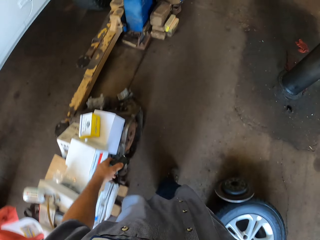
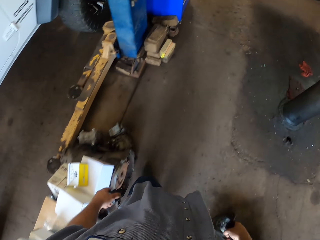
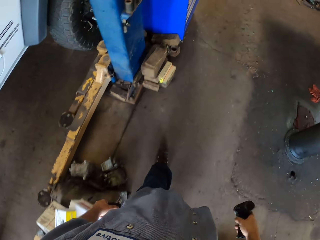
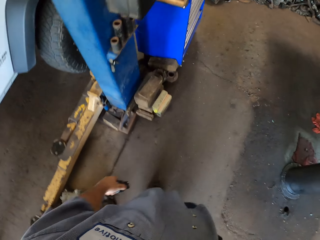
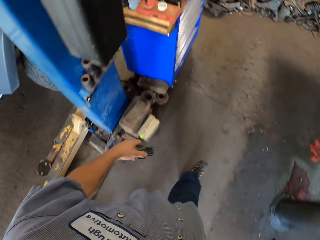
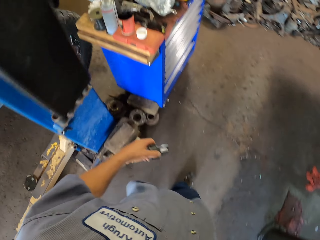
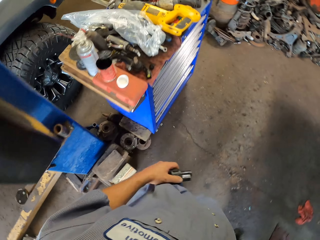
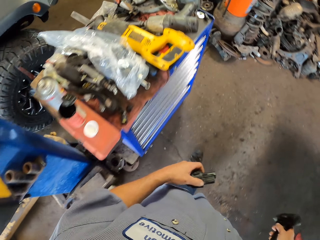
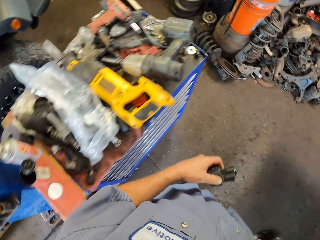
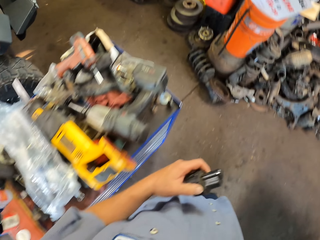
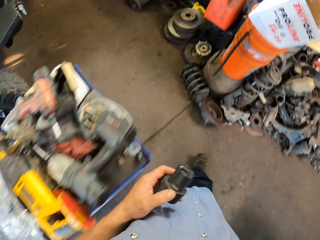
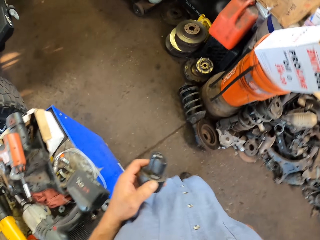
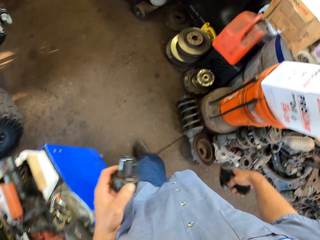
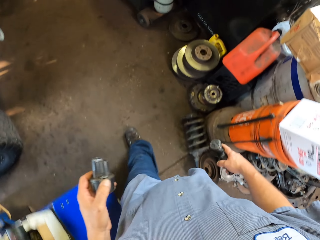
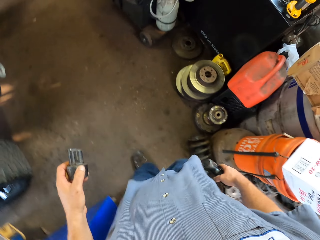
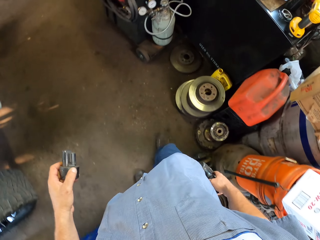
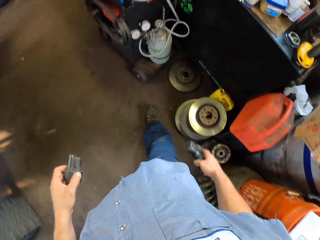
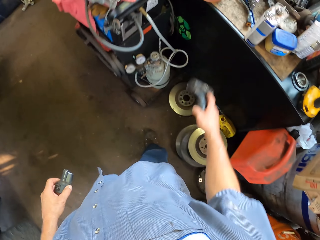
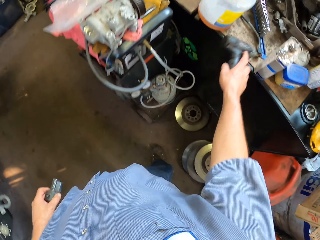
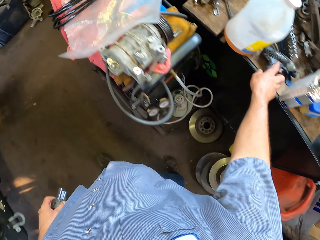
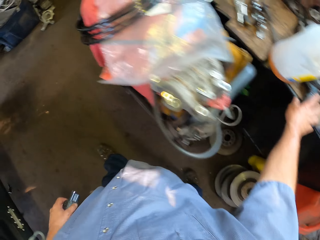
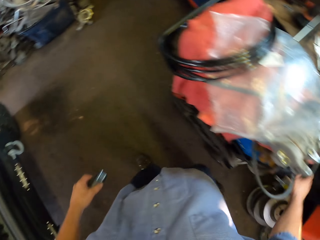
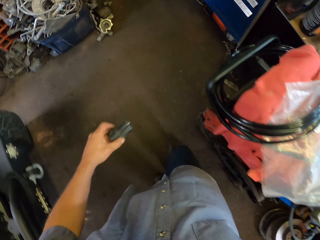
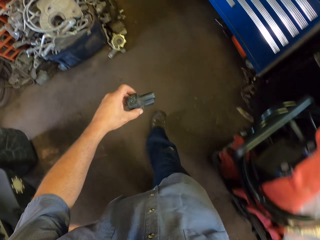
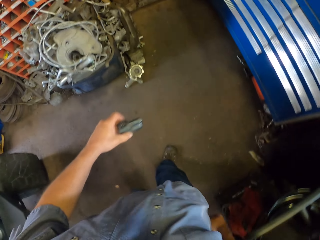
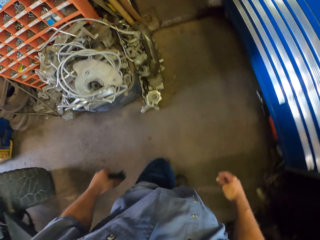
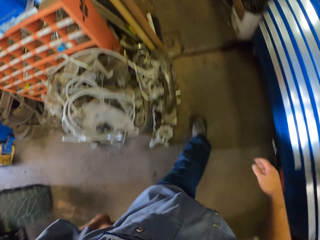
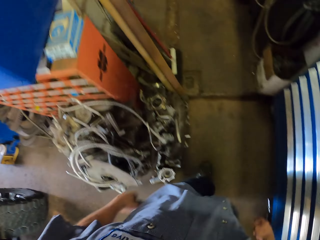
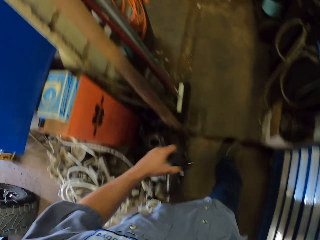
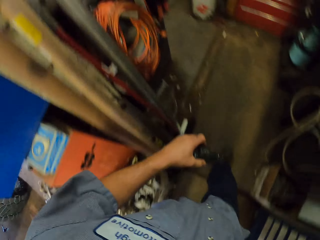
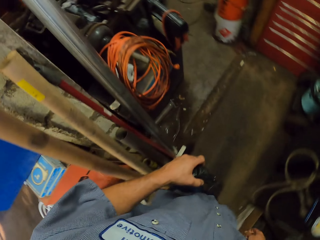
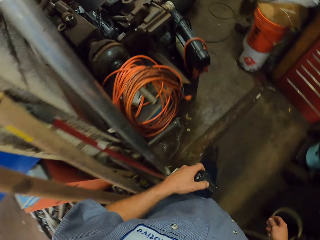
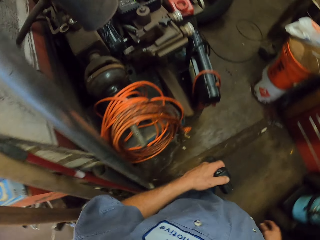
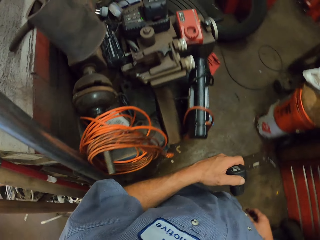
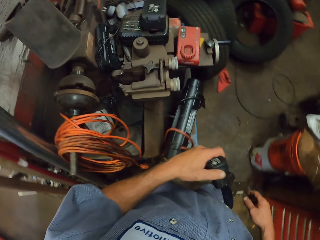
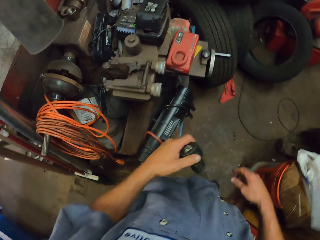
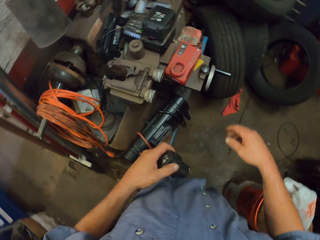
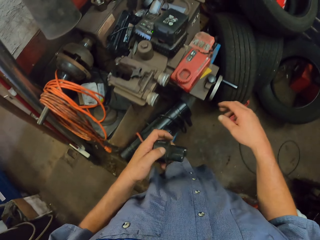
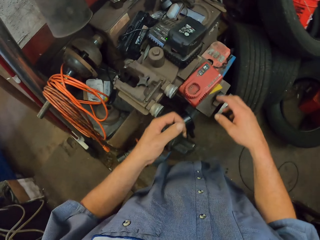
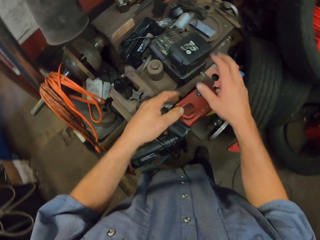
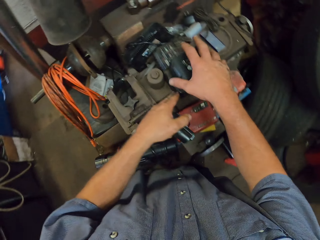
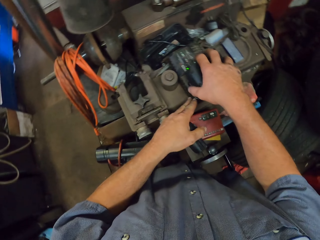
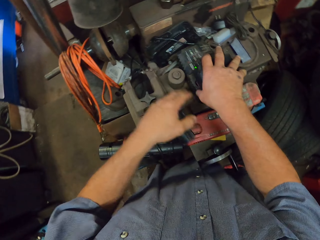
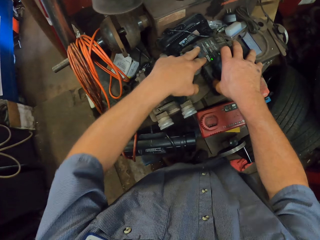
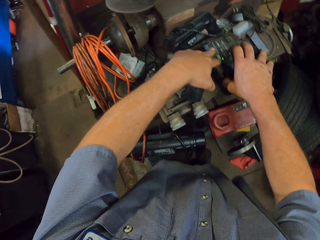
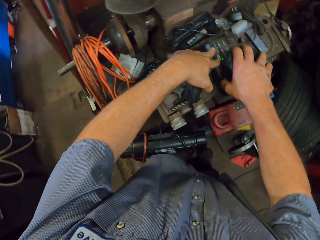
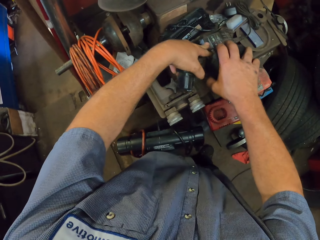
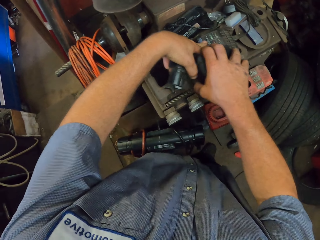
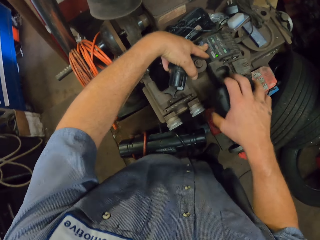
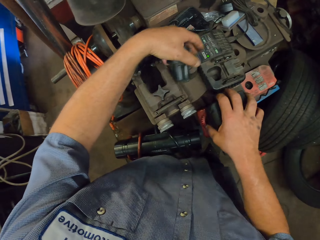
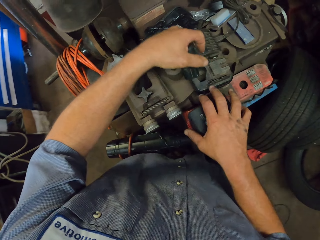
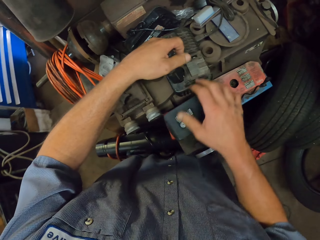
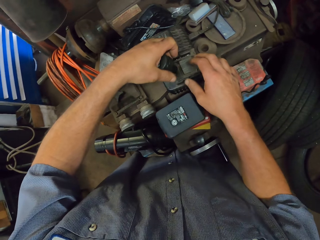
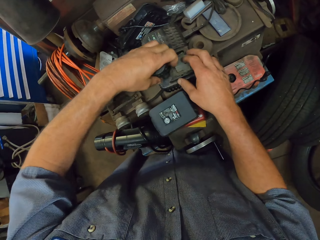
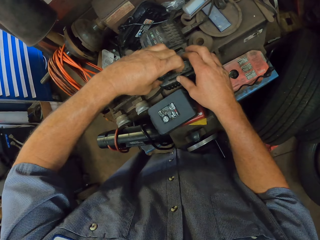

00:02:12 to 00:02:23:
The camera wearer places the drill on a countertop. They walk on the floor. They remove the battery from a charger. They move a gadget.

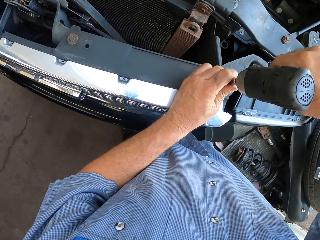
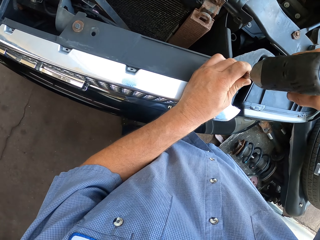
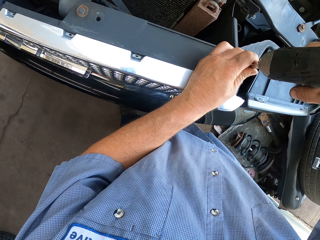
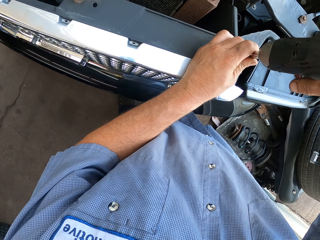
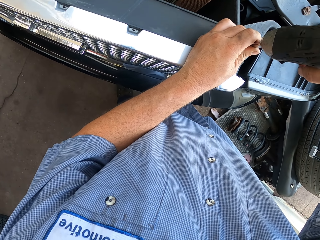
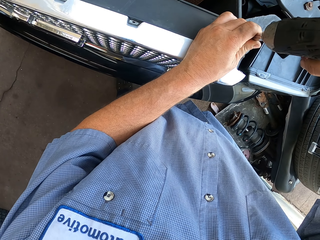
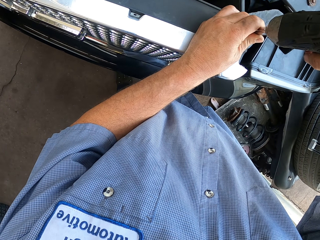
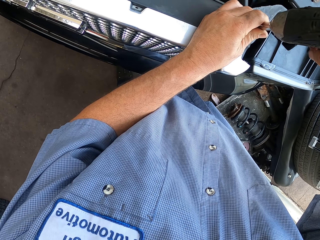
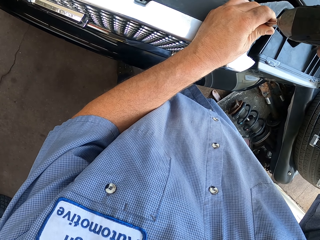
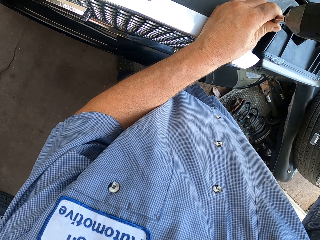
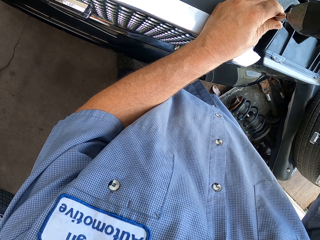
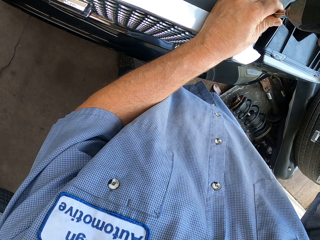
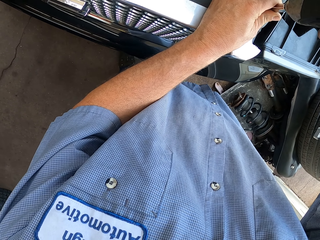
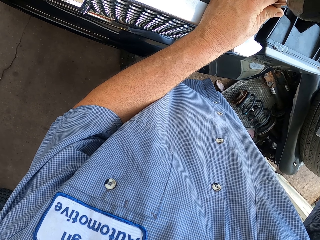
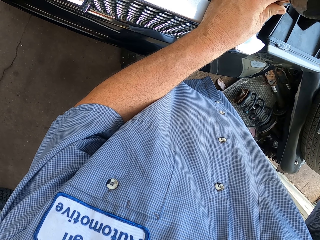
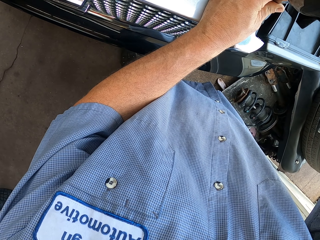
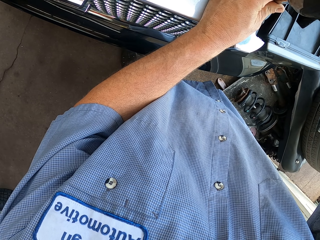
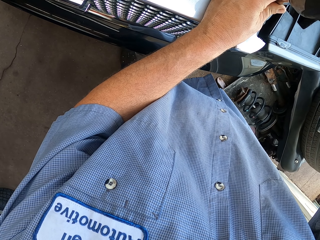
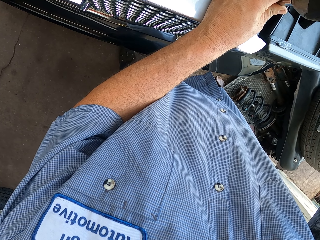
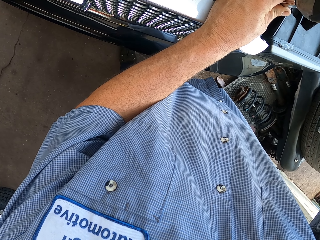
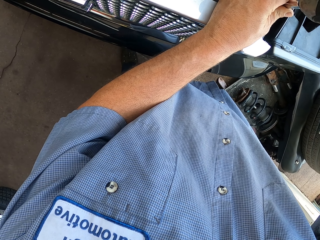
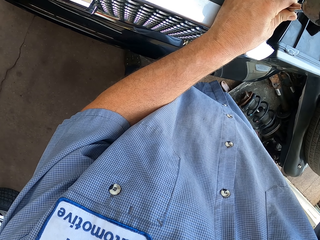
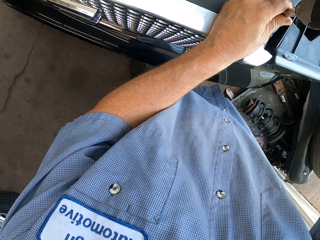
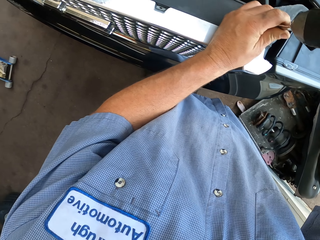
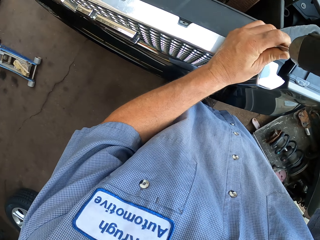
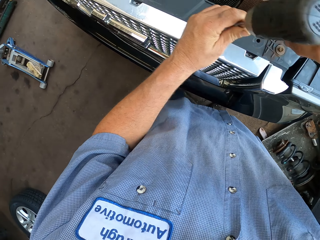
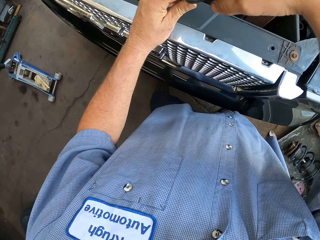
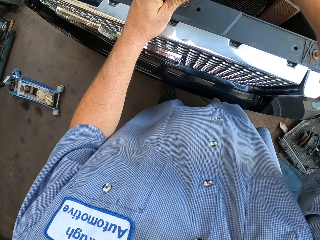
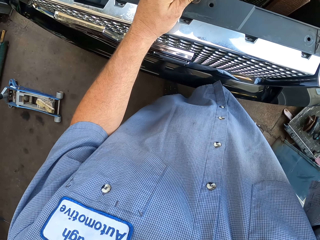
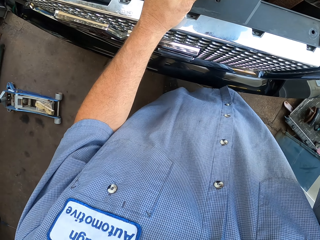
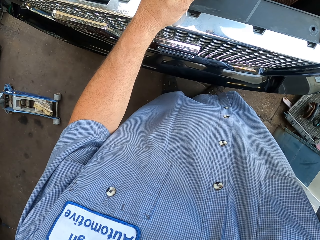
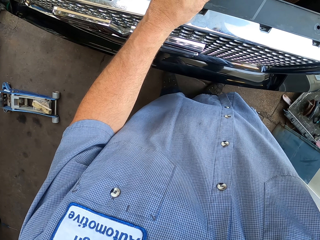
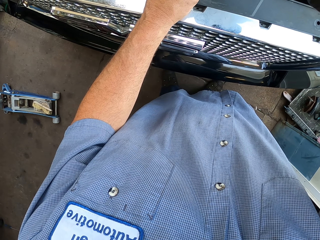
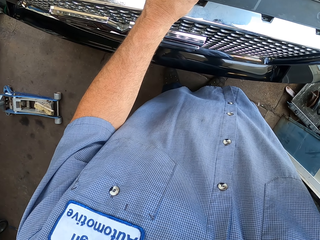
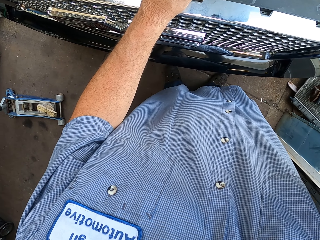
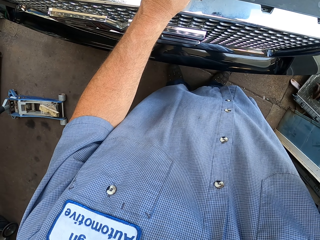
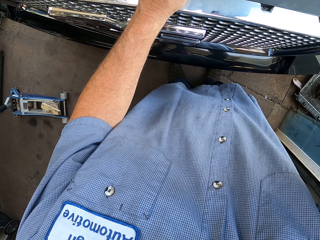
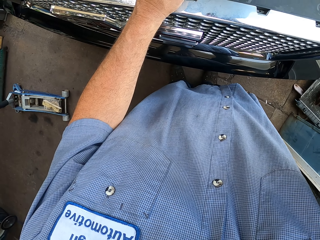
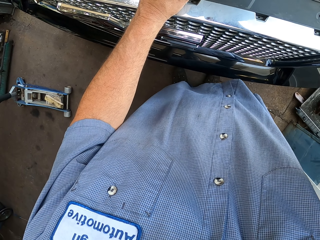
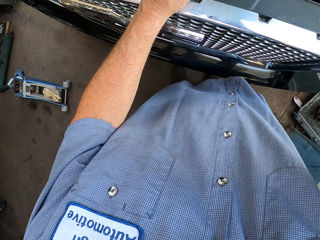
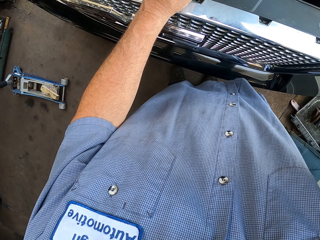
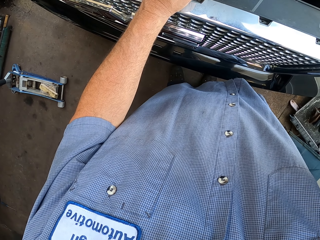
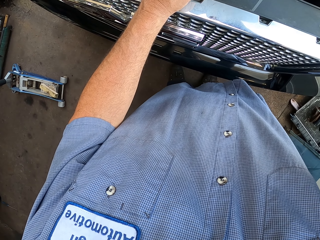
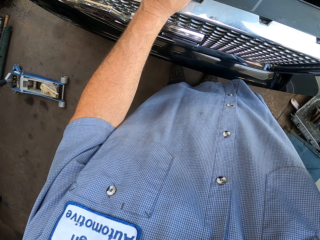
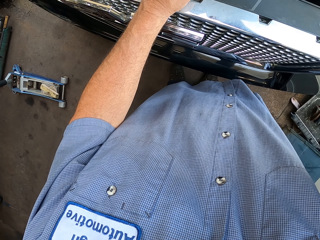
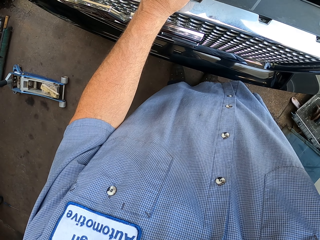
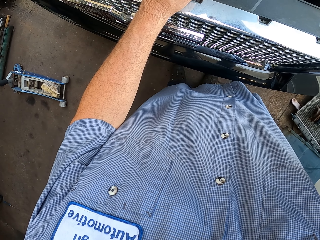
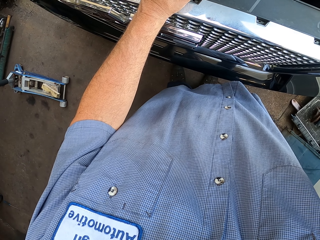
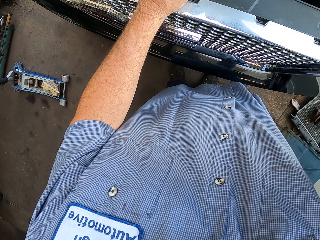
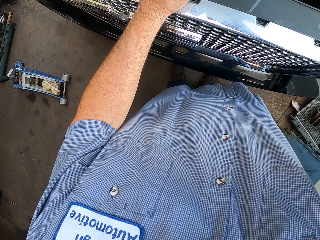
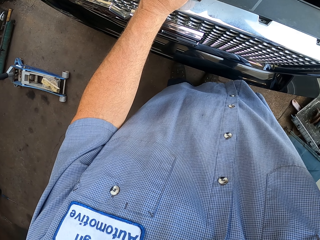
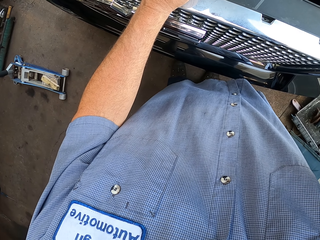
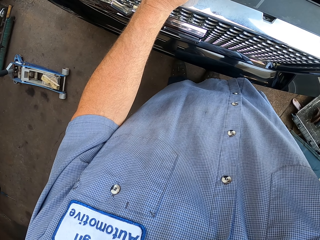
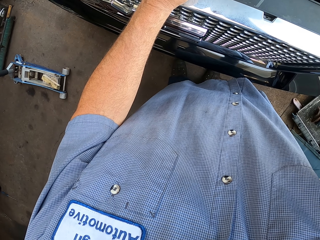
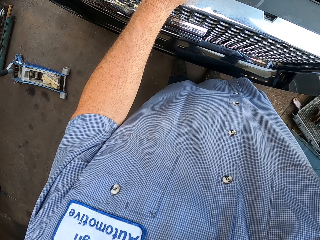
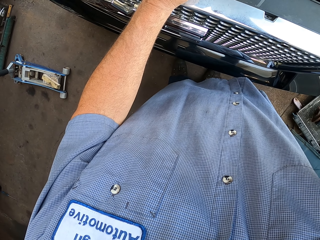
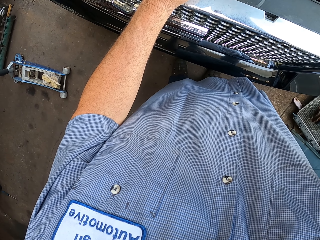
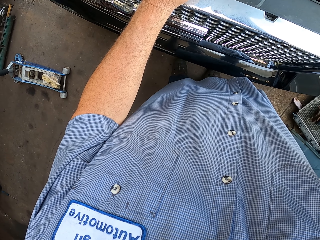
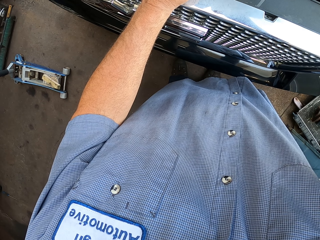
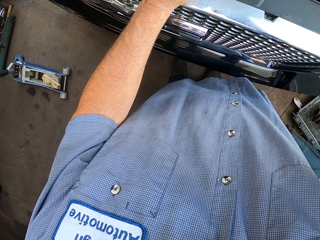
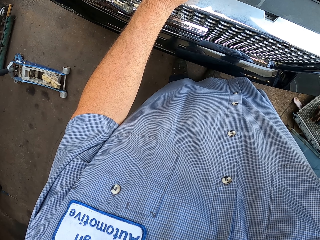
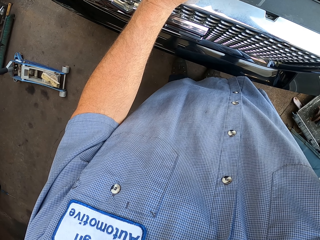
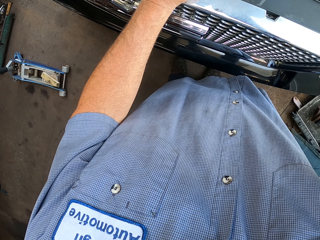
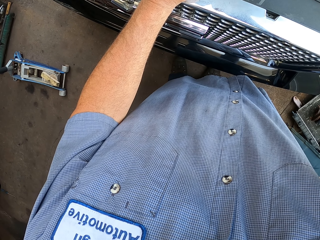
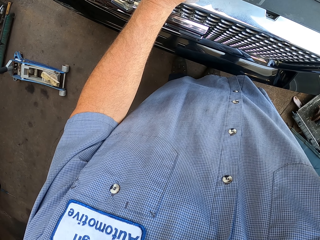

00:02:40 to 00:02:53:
The camera wearer drills a nut. They unscrew a bolt. They drill another nut. They unscrew the bolt.
